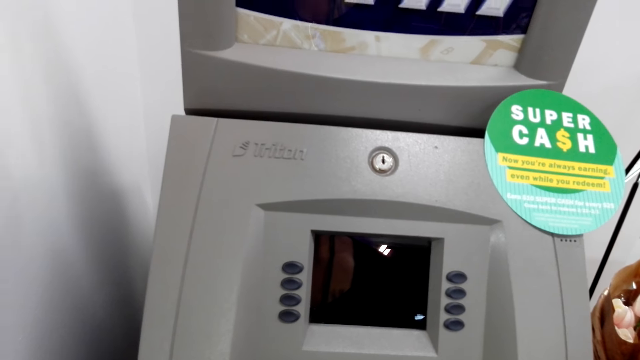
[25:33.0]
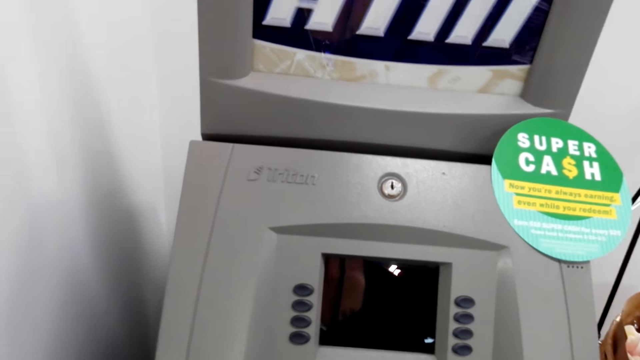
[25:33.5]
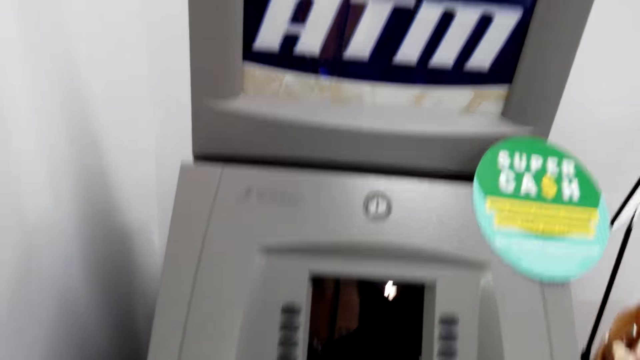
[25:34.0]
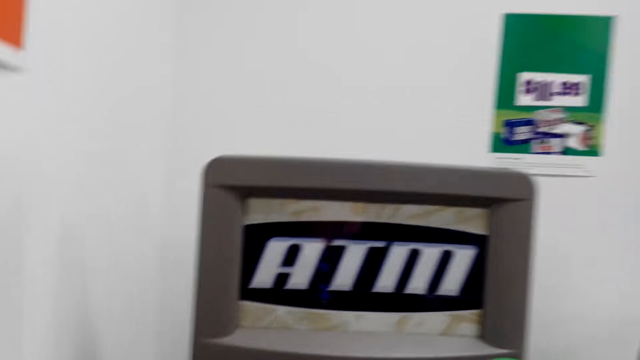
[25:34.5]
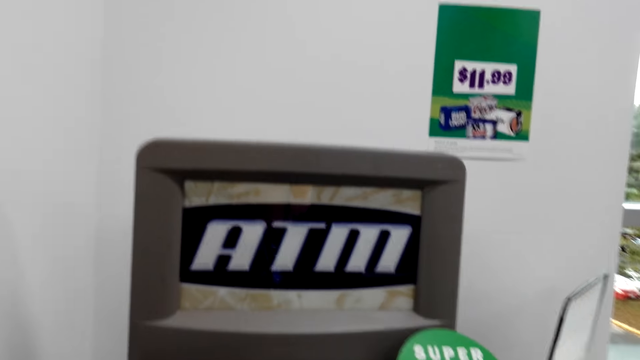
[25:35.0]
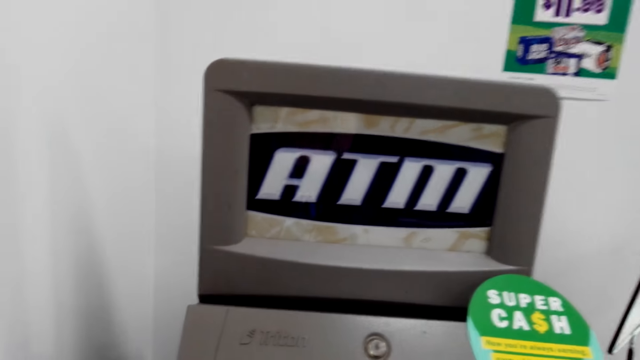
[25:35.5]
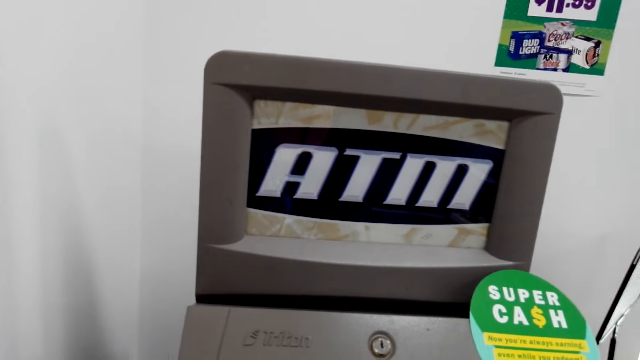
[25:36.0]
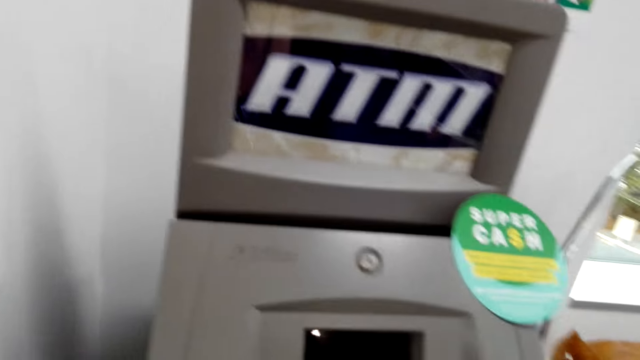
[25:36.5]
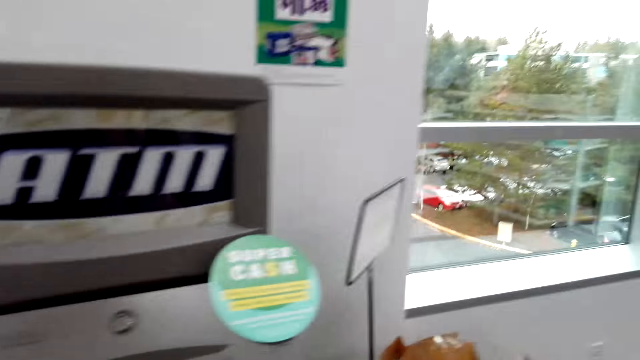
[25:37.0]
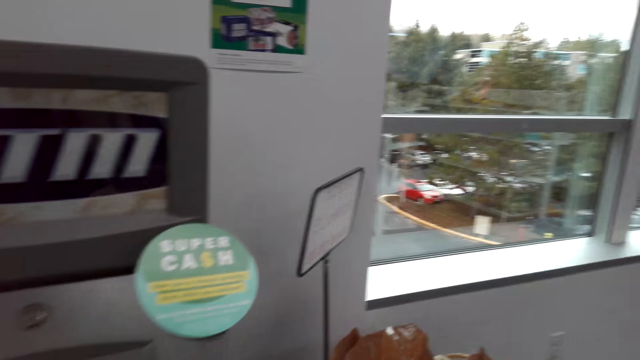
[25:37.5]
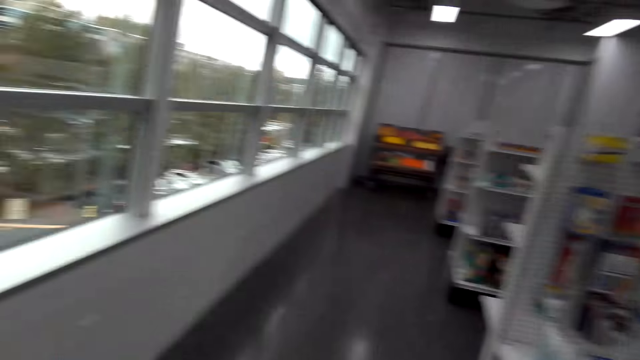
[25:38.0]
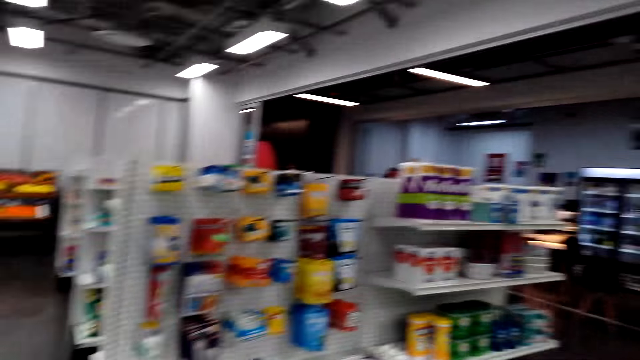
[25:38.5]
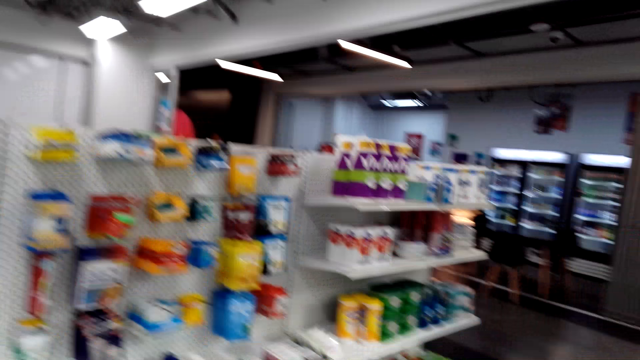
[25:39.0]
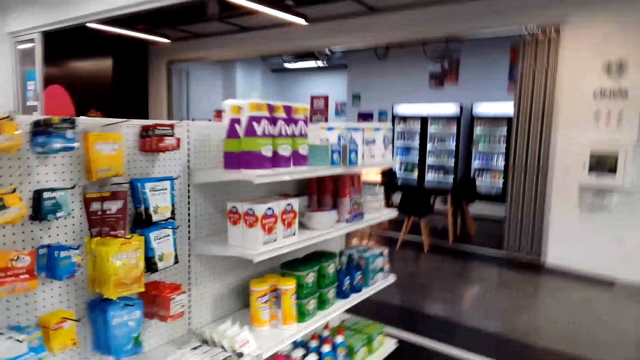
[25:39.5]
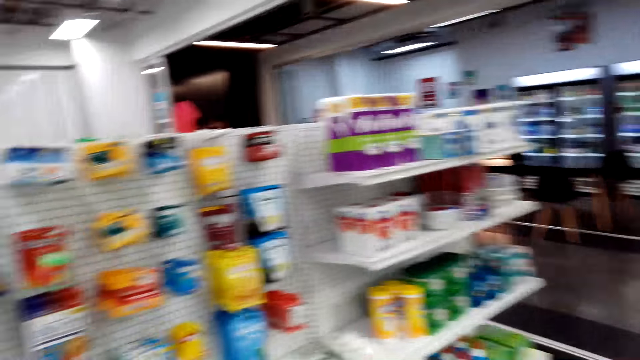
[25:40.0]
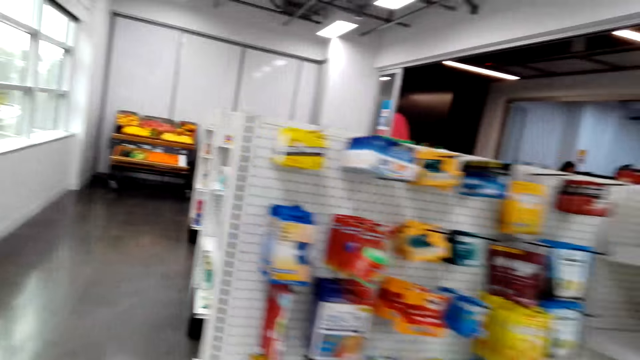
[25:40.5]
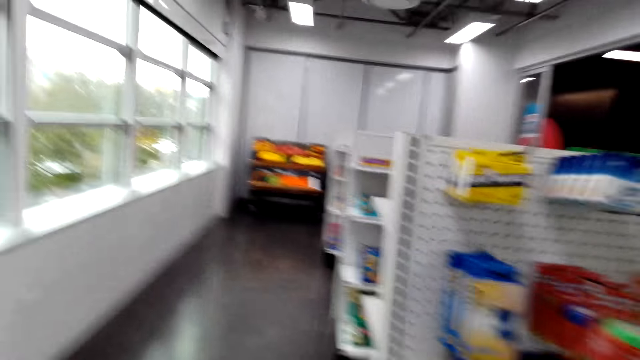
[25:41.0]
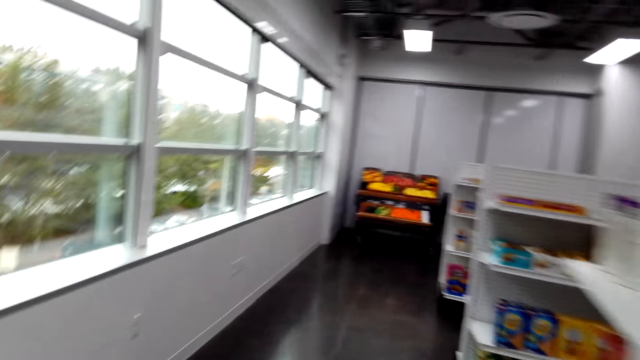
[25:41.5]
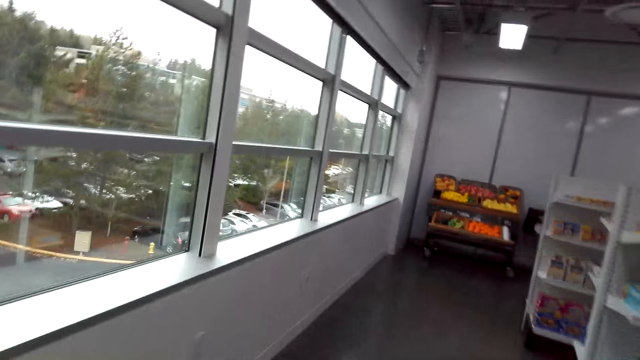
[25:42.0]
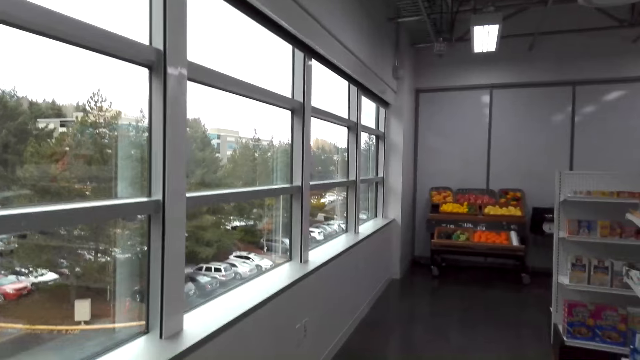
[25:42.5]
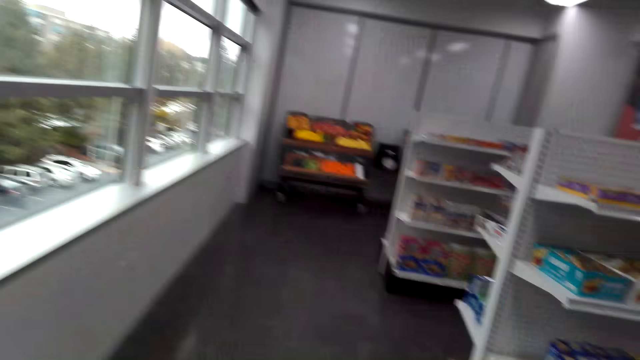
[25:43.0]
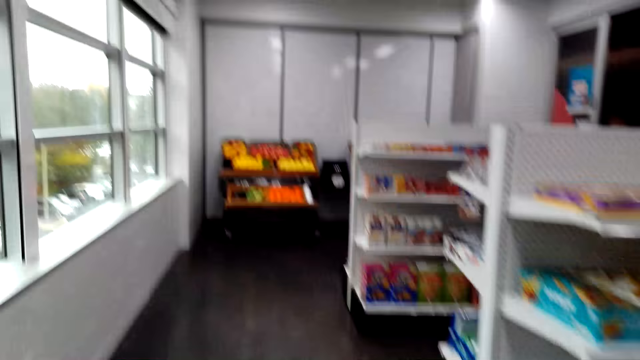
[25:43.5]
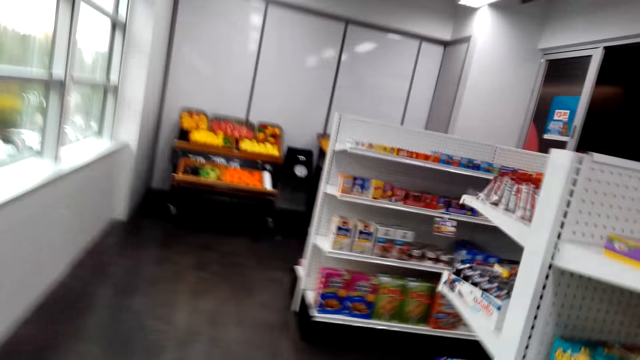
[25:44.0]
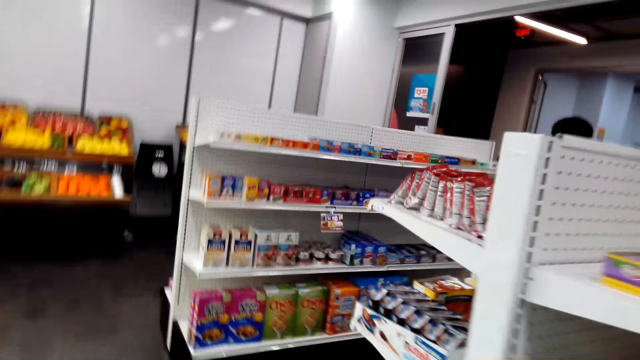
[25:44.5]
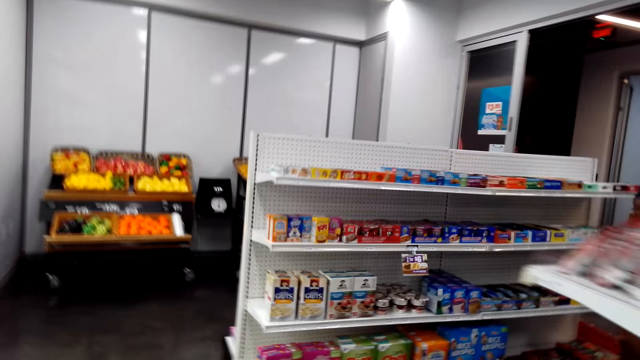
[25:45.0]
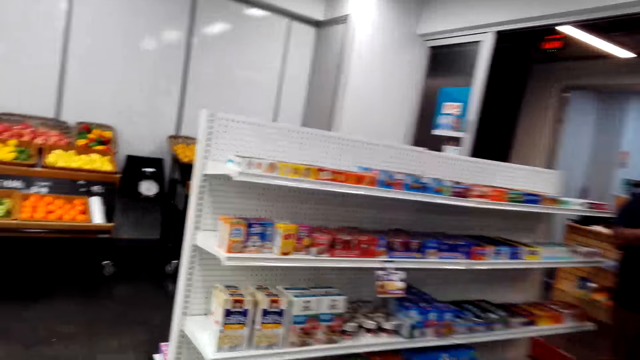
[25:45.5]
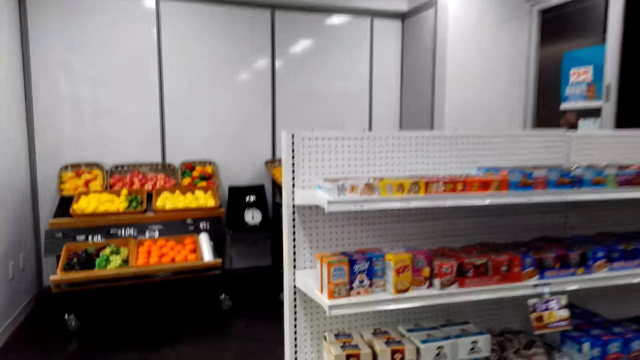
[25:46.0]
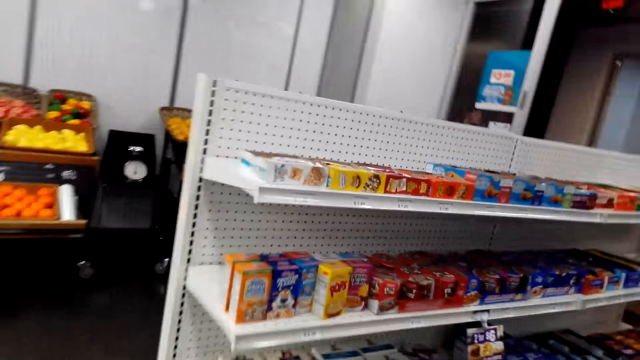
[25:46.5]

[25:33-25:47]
The camera wearer walks around the store.

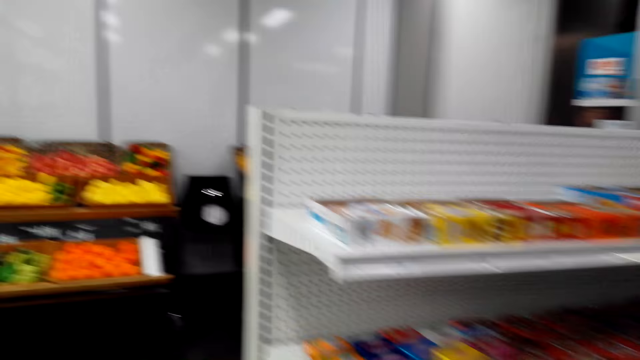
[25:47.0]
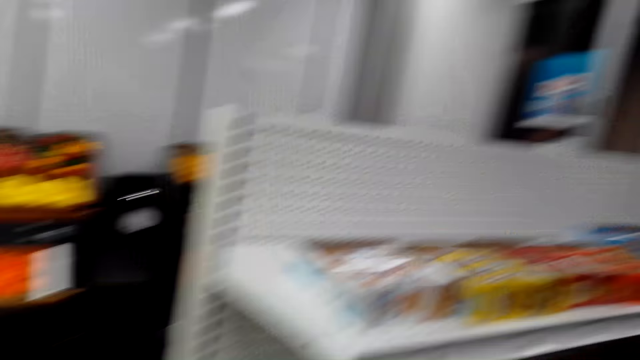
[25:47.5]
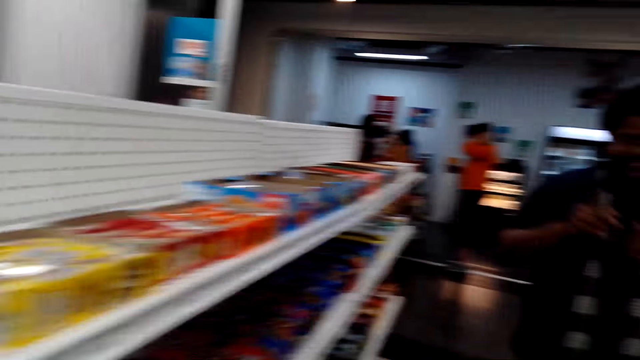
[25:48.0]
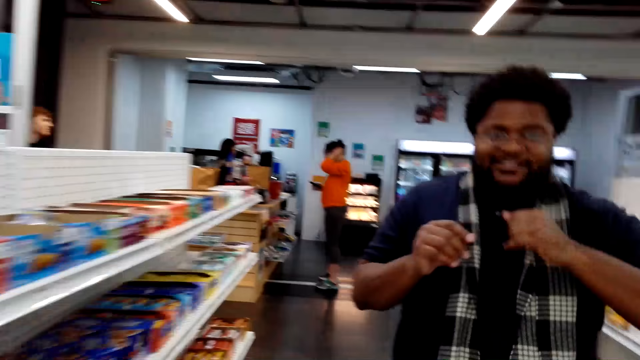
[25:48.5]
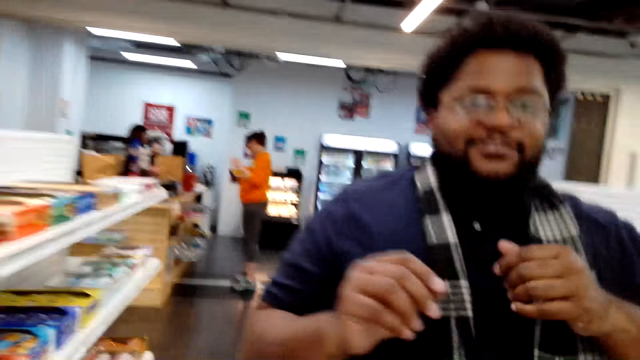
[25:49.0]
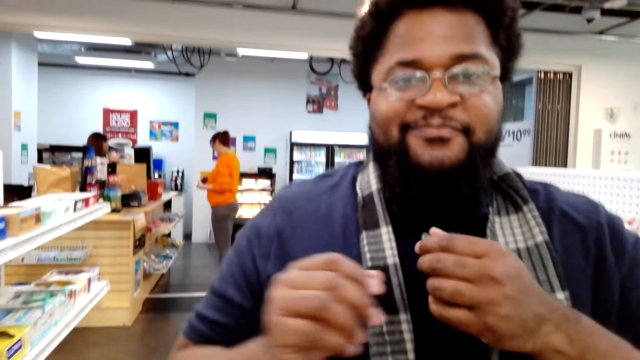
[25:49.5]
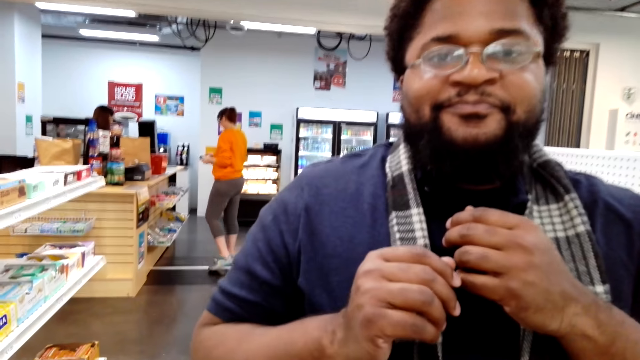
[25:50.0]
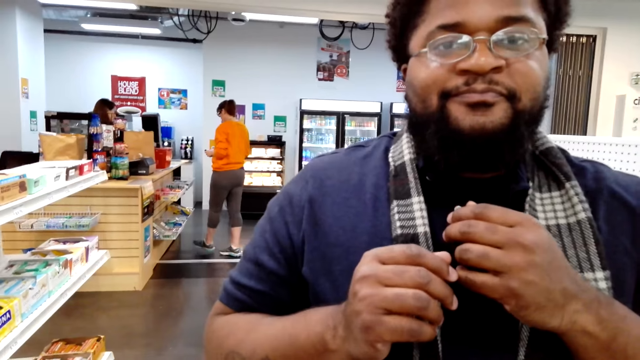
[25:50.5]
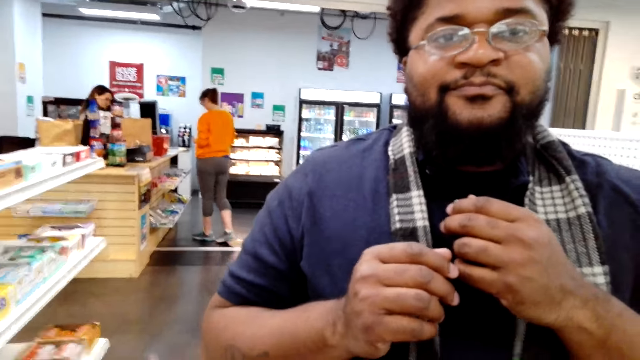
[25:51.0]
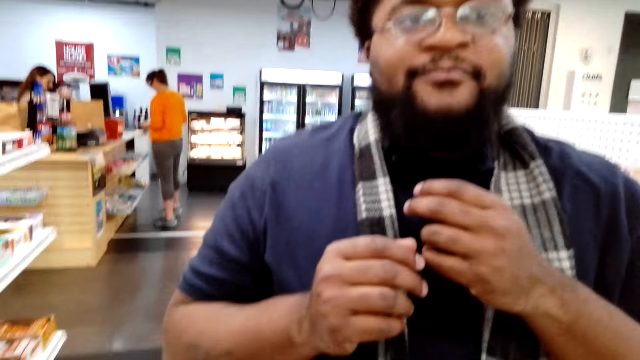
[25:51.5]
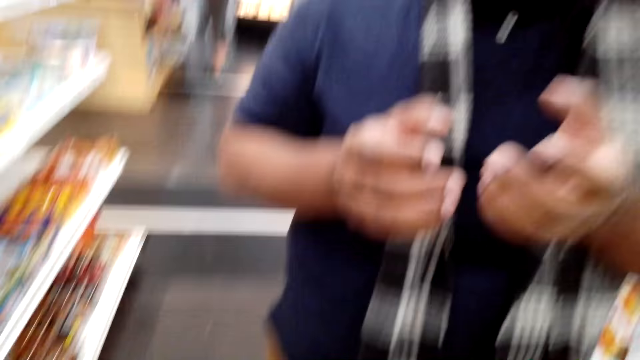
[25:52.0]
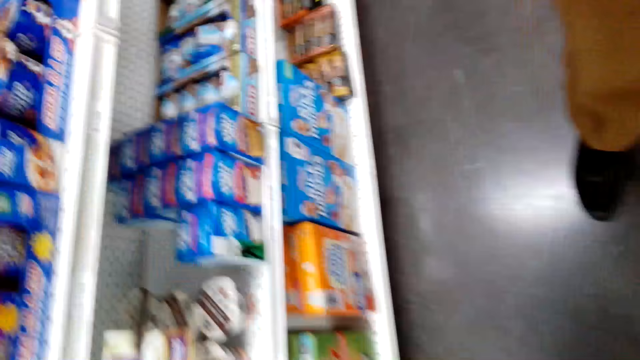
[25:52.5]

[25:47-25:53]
A man touches the camera on the camera wearer's head.
